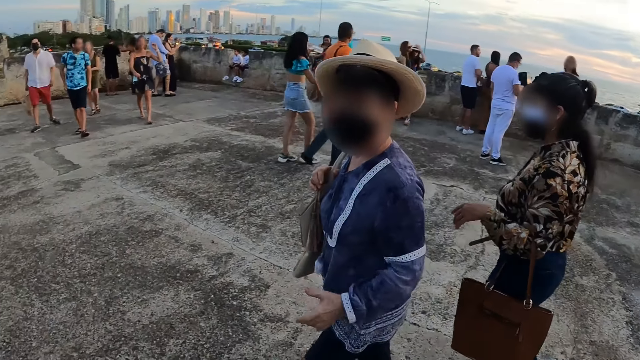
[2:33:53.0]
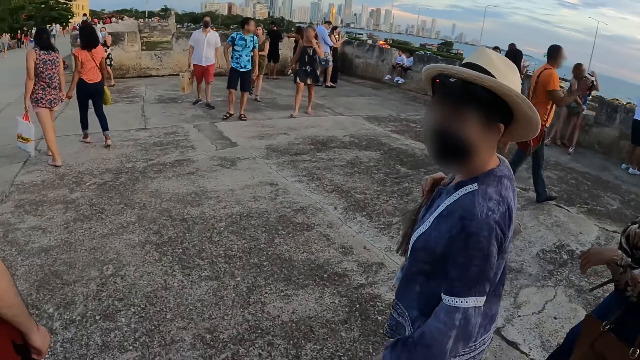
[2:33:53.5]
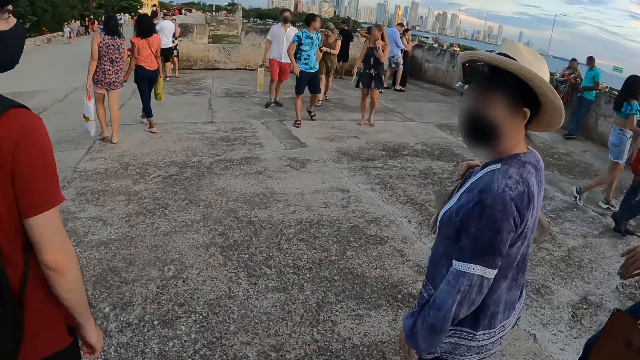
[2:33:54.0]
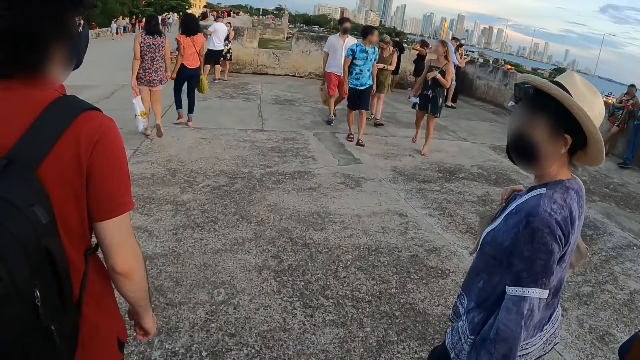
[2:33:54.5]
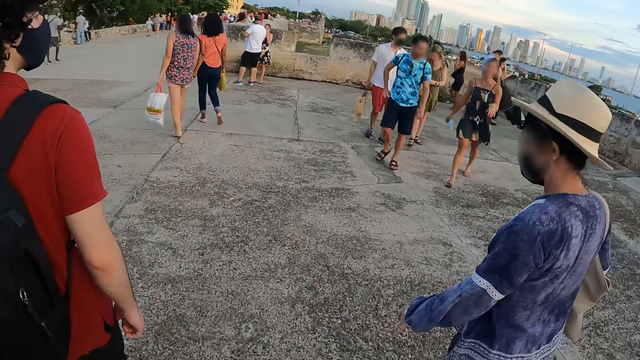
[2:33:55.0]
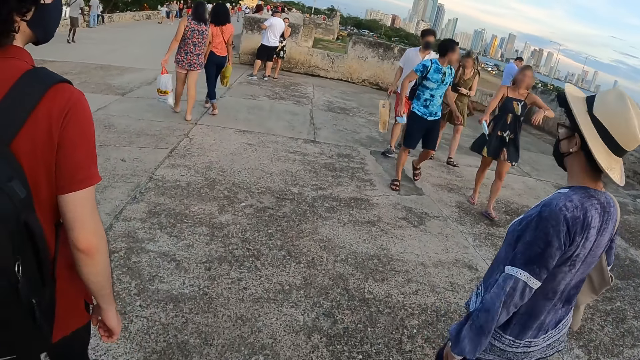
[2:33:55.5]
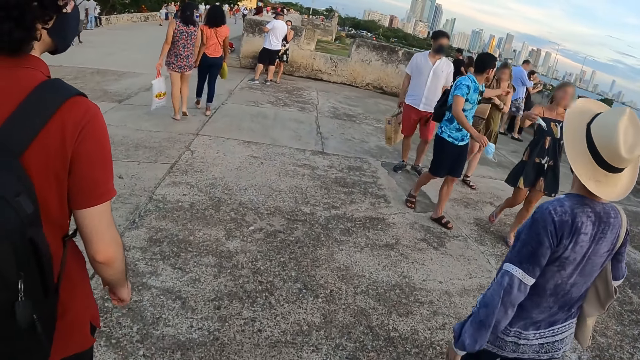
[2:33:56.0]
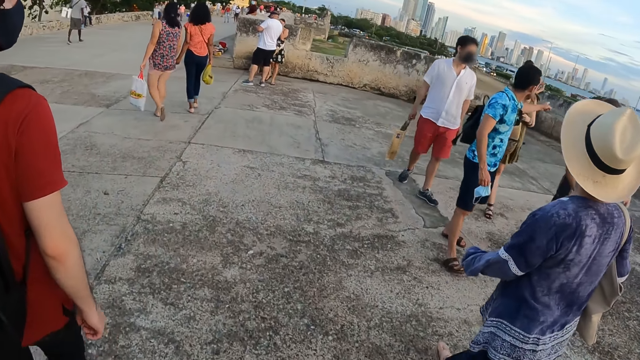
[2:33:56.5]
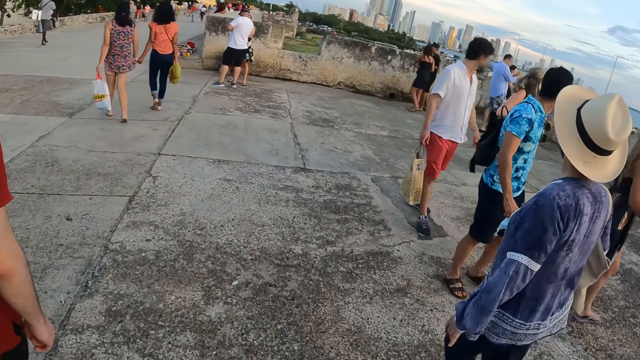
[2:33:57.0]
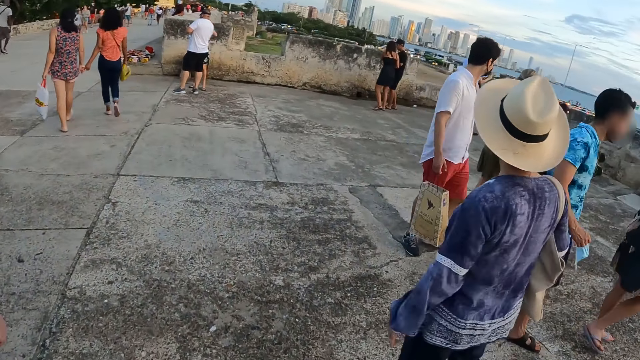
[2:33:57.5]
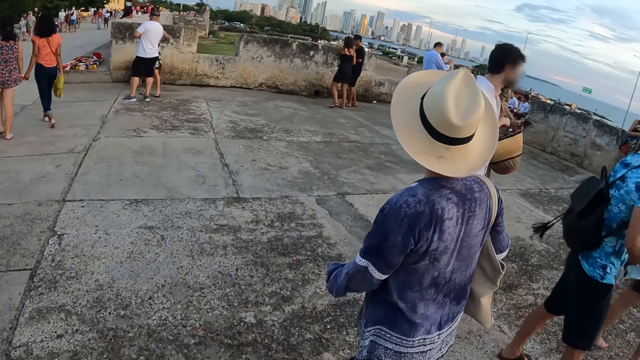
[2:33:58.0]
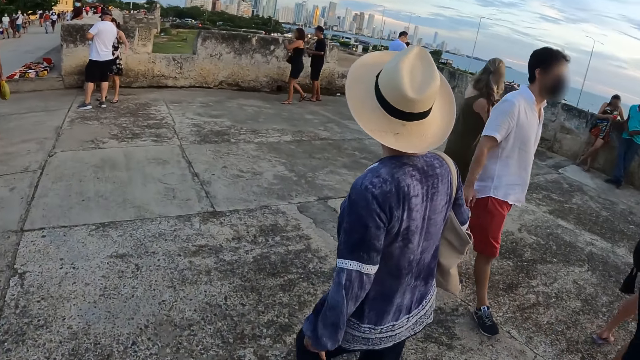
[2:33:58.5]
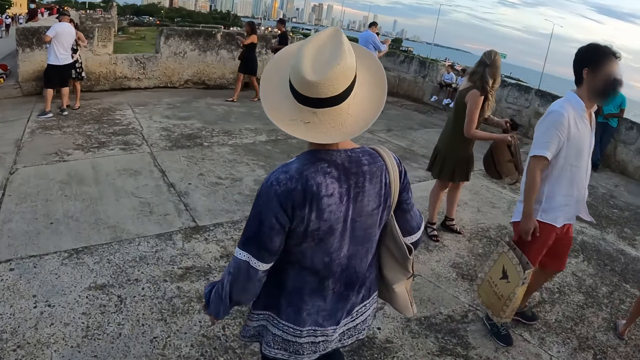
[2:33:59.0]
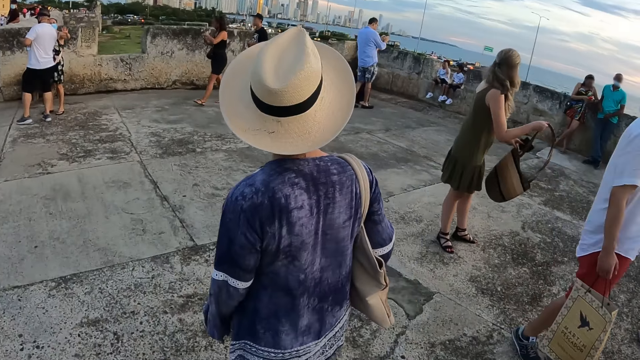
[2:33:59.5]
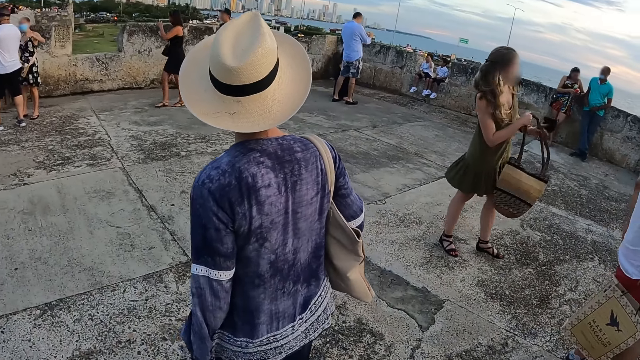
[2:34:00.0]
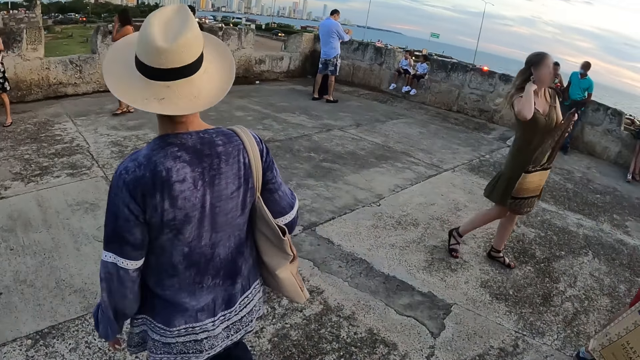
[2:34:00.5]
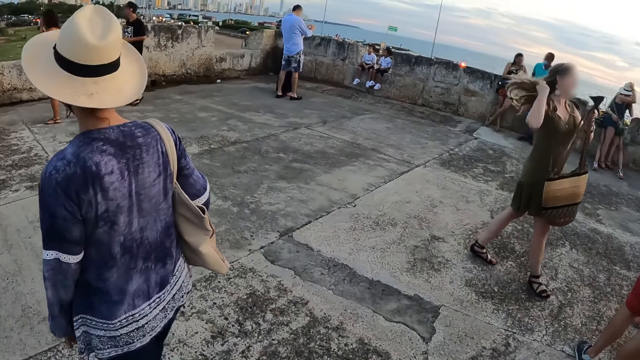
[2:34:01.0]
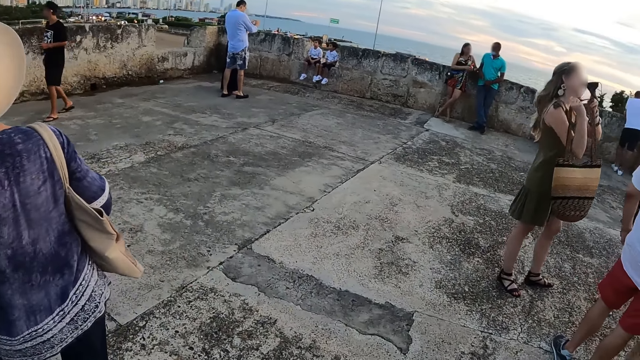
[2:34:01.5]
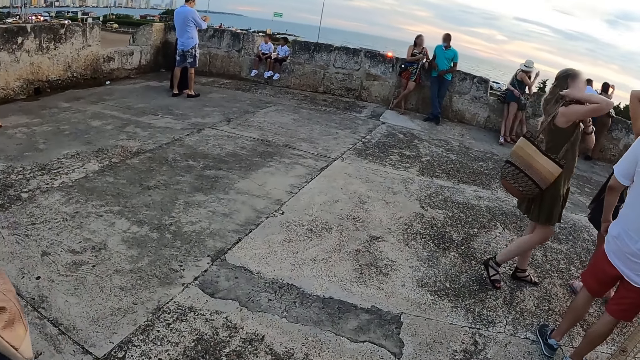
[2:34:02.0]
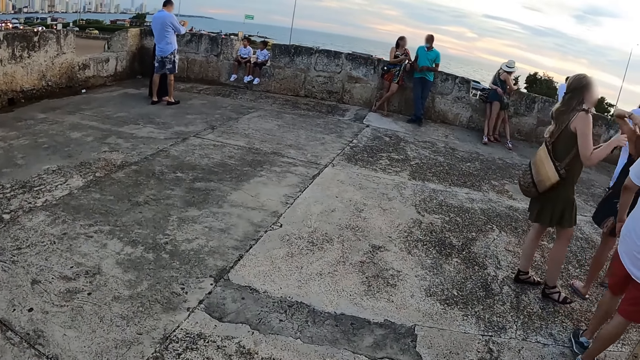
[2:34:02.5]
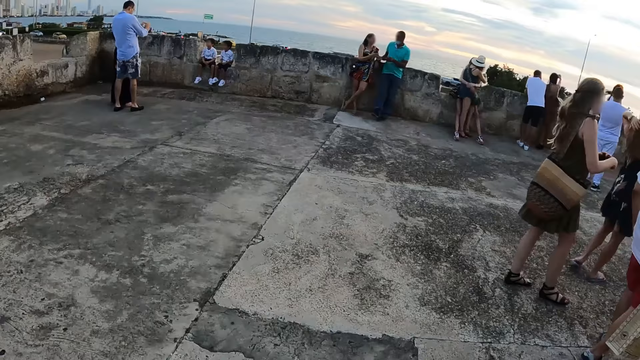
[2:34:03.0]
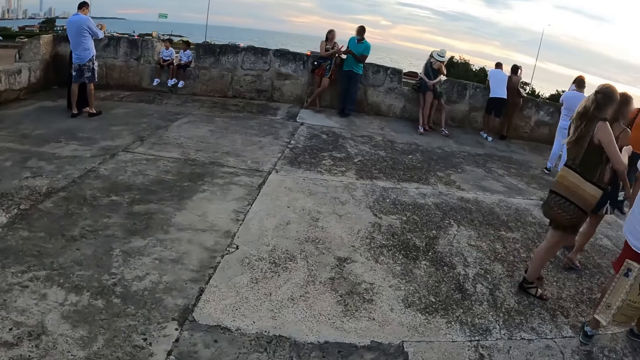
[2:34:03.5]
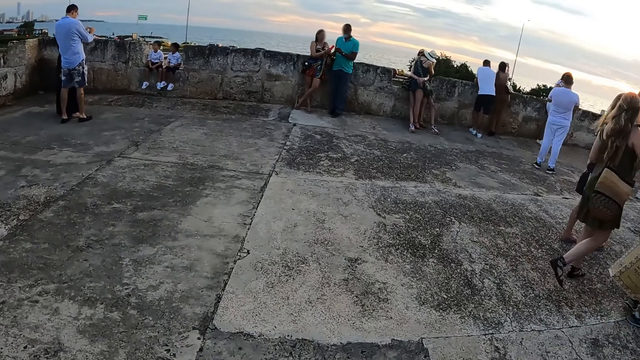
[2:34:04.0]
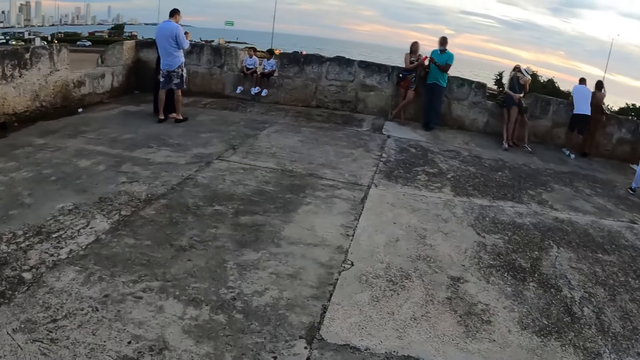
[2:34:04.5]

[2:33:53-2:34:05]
The camera wearer walks along the street.

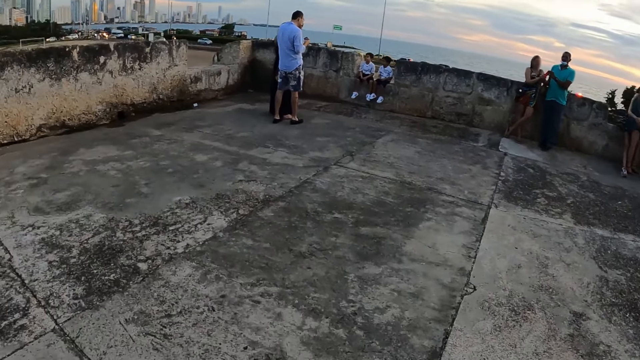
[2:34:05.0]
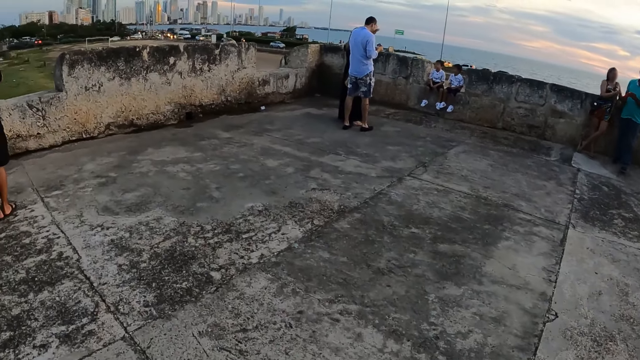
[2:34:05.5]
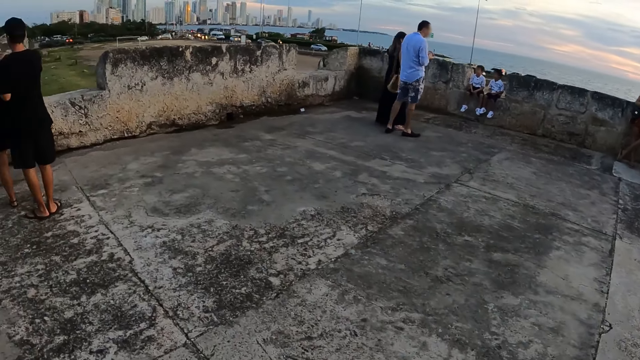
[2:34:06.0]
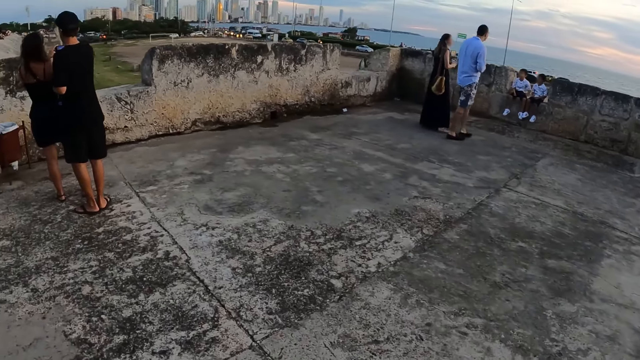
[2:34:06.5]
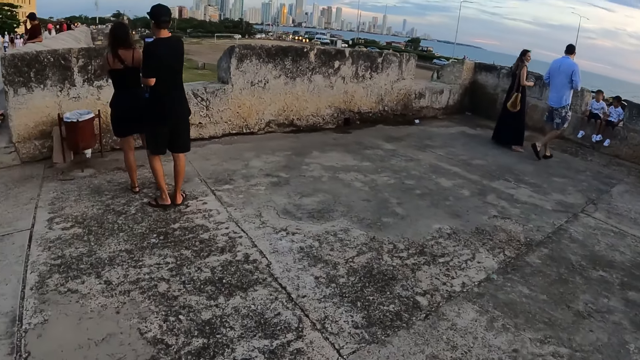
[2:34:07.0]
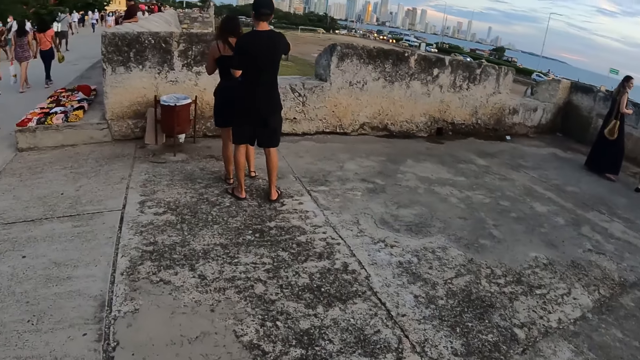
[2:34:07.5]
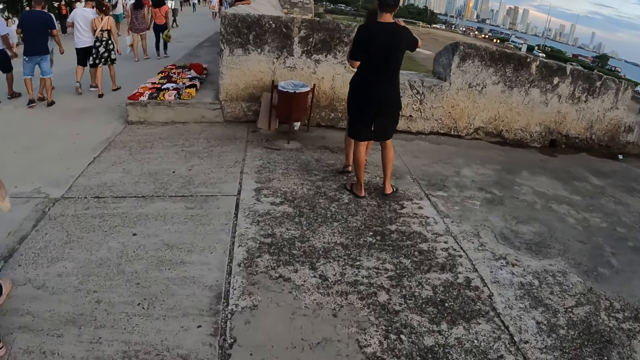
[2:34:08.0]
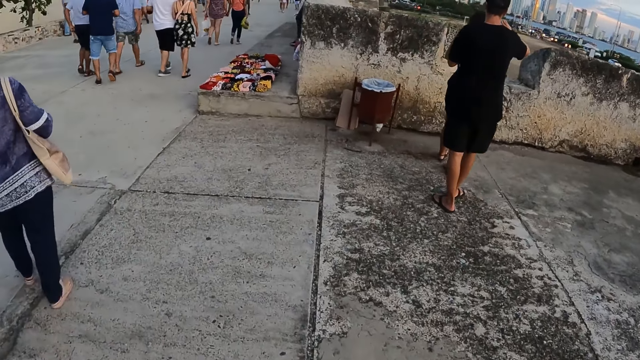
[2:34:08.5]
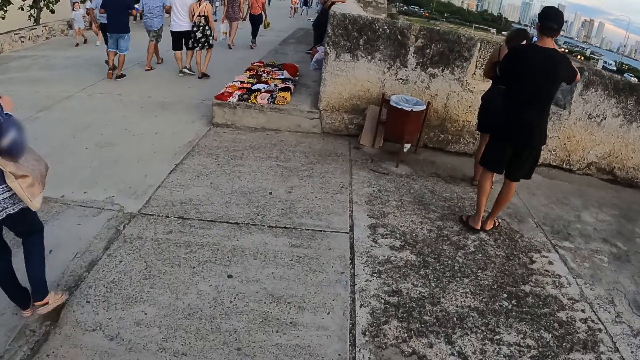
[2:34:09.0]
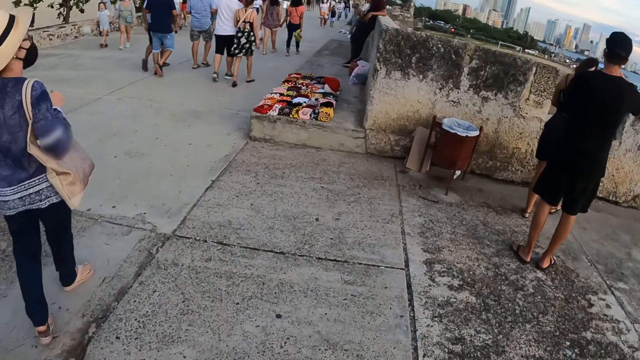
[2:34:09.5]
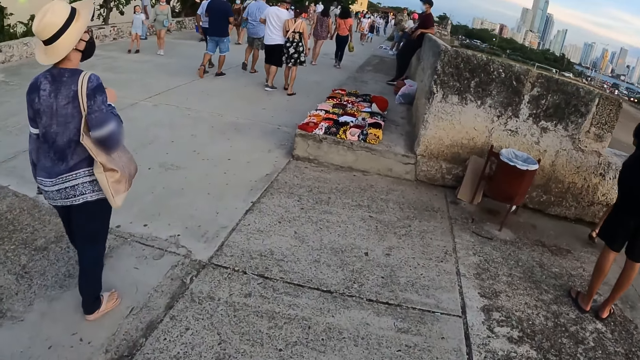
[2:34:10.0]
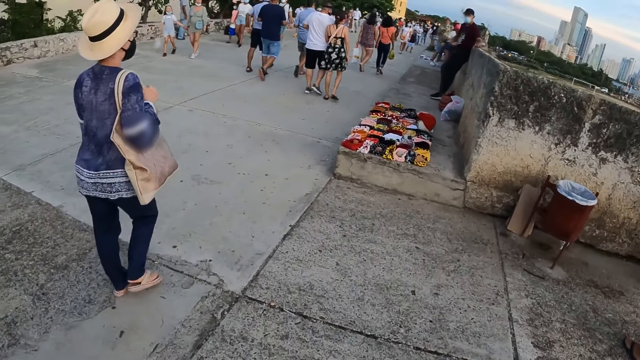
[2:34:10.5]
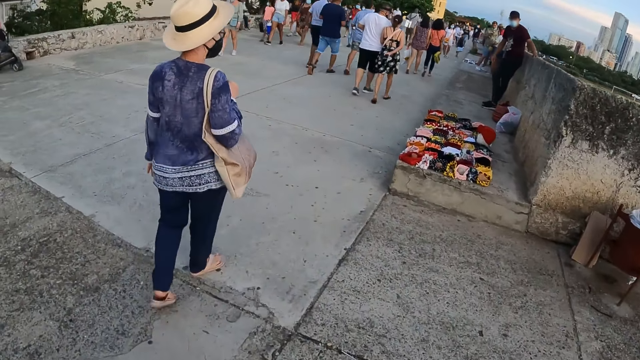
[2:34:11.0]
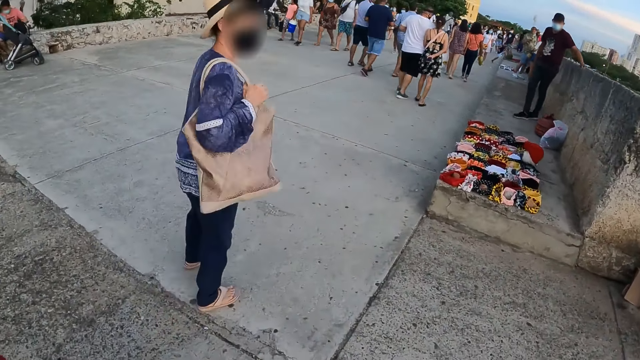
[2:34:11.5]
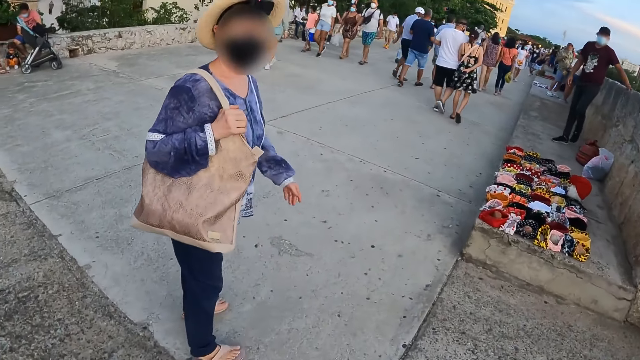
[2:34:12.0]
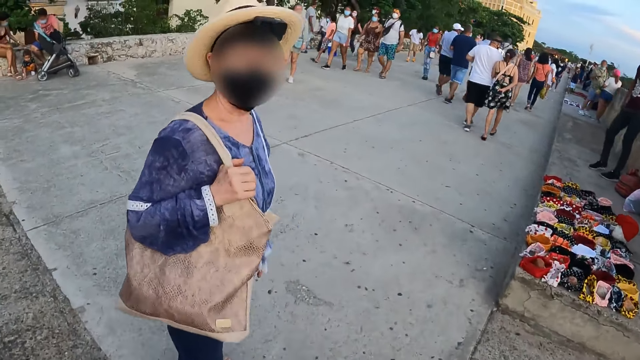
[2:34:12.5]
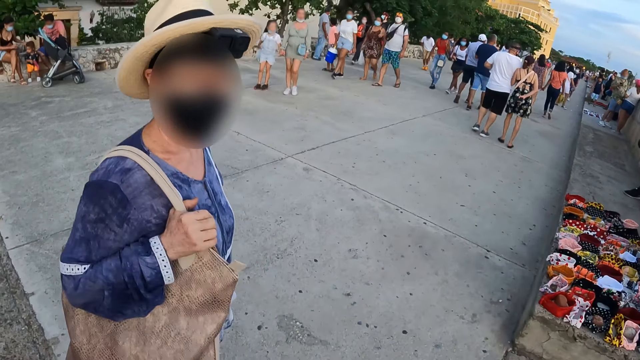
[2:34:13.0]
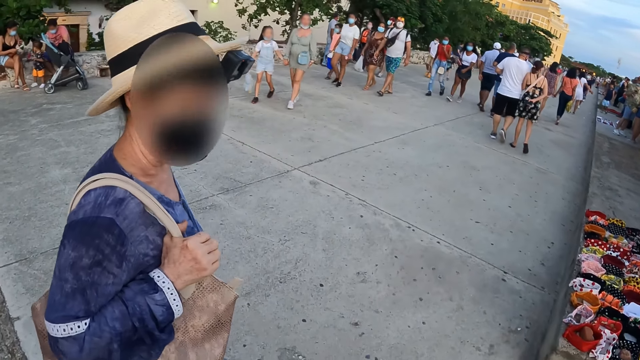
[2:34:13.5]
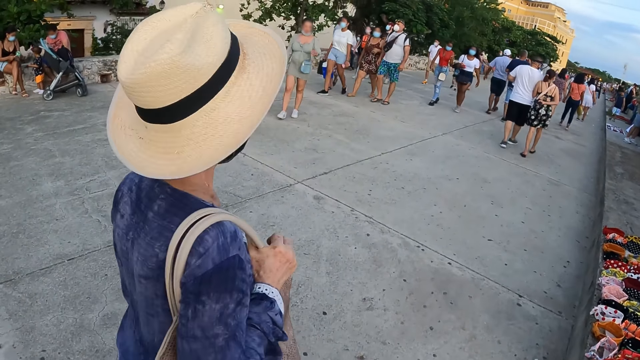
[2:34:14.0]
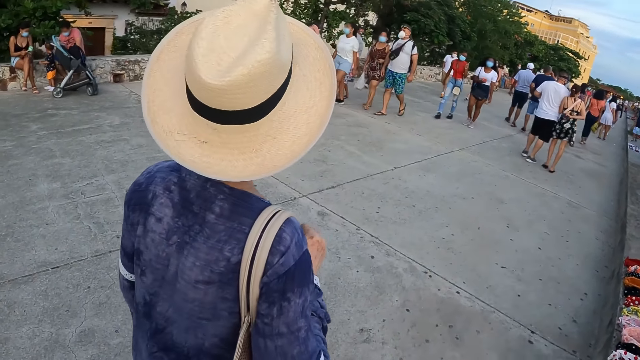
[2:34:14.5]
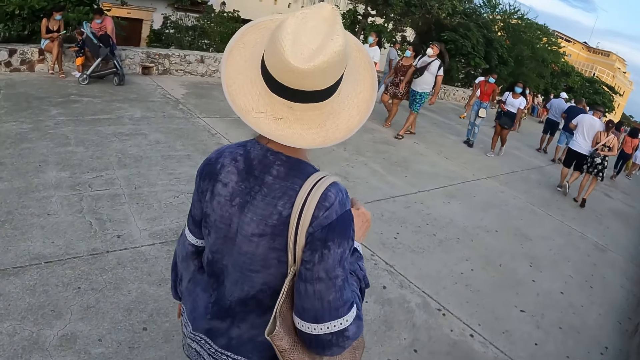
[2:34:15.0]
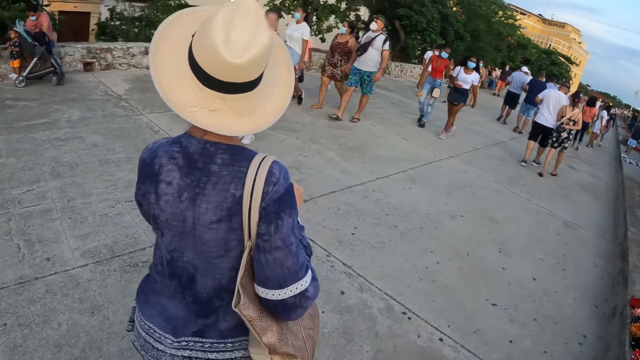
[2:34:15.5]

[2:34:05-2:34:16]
The camera wearer looks around. They walk around. They interact with a woman.
